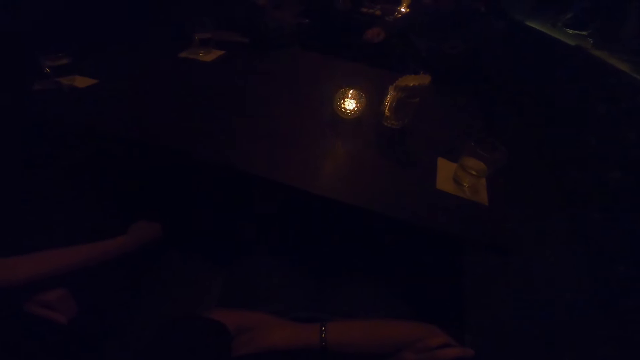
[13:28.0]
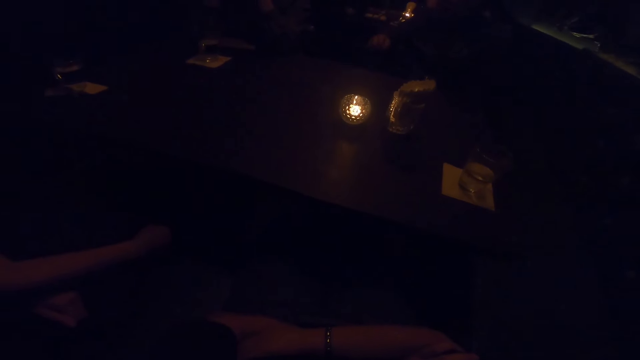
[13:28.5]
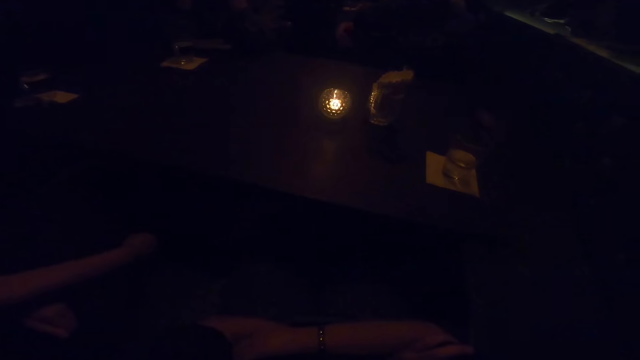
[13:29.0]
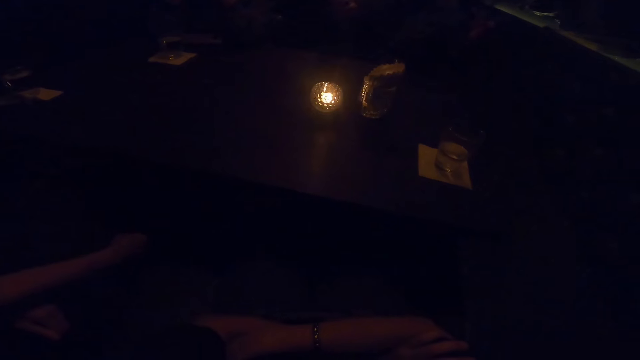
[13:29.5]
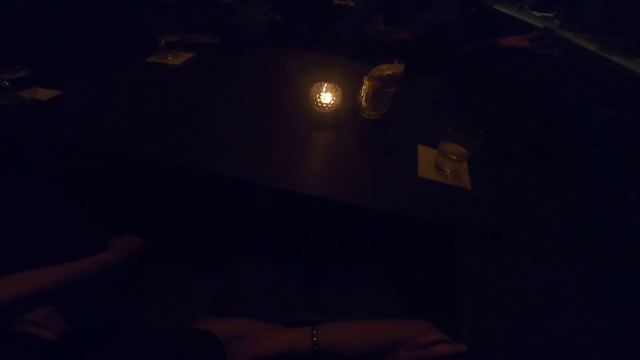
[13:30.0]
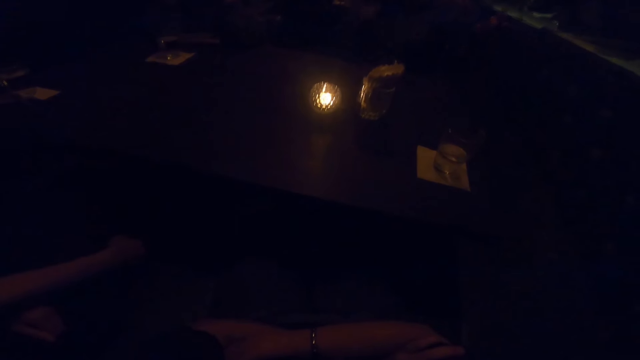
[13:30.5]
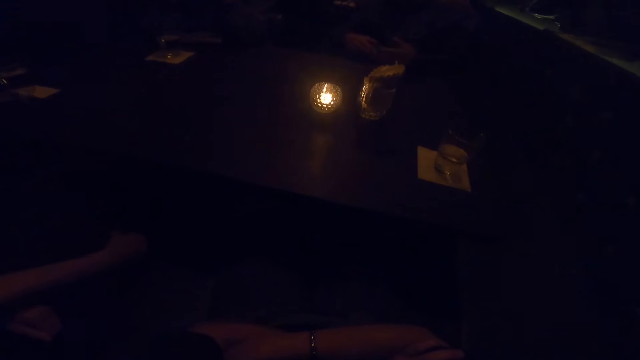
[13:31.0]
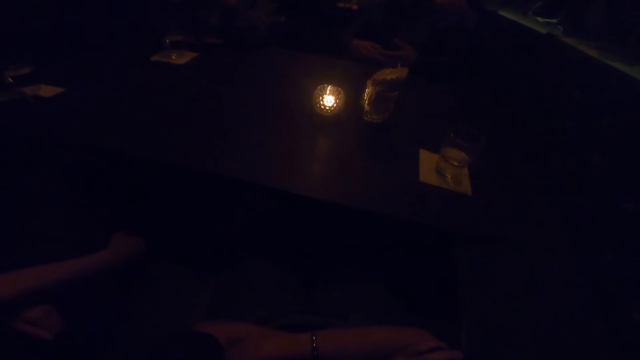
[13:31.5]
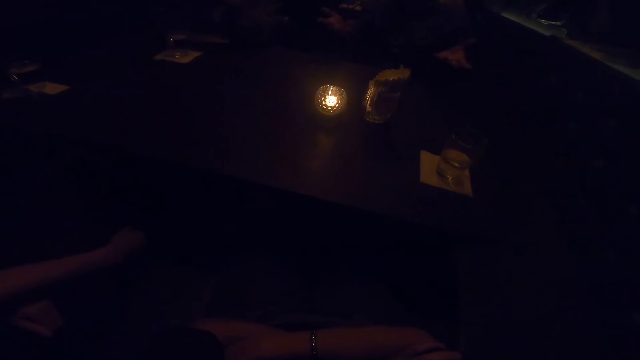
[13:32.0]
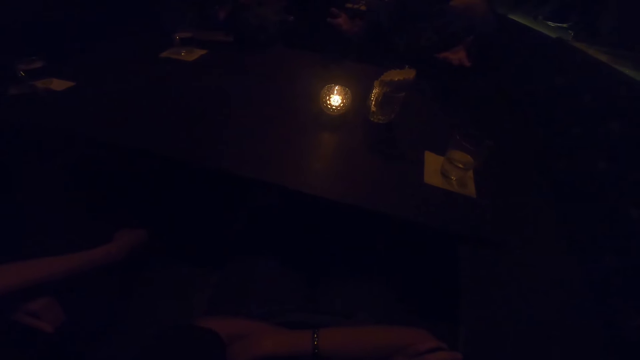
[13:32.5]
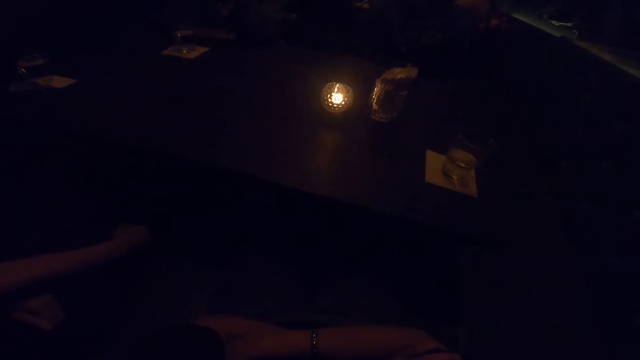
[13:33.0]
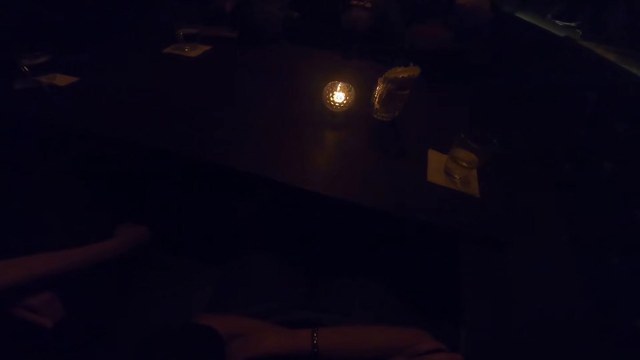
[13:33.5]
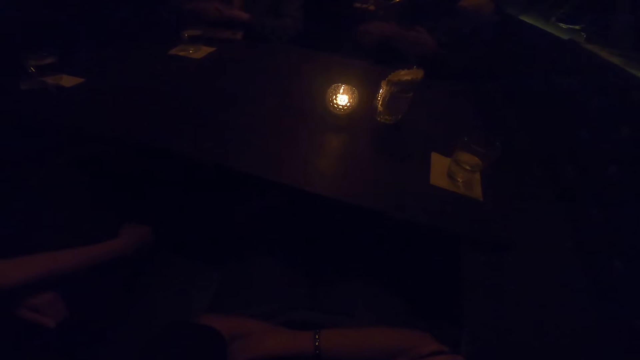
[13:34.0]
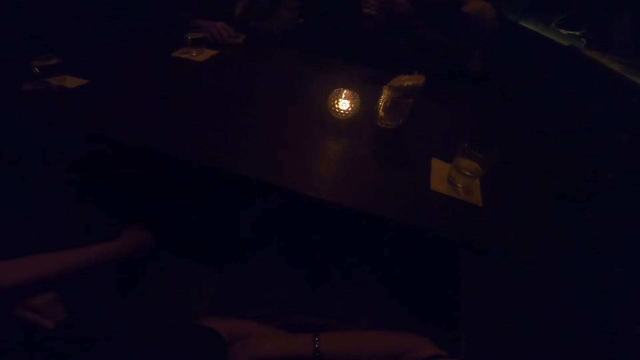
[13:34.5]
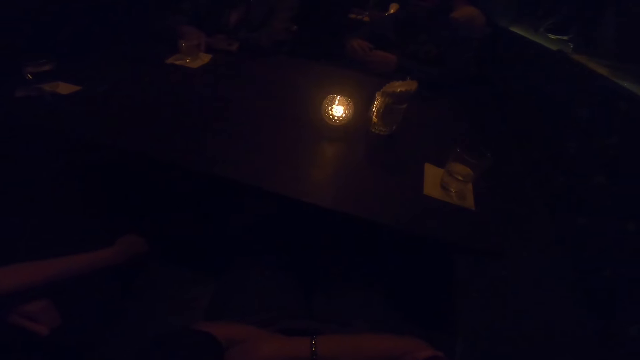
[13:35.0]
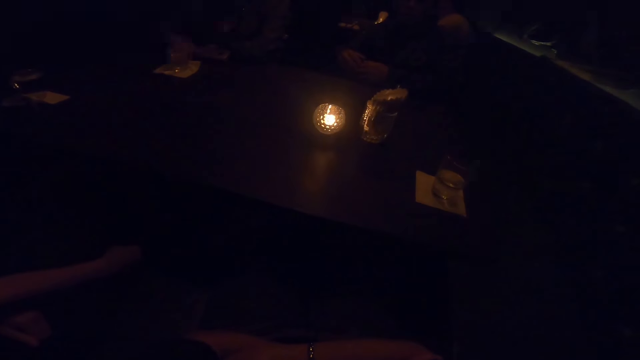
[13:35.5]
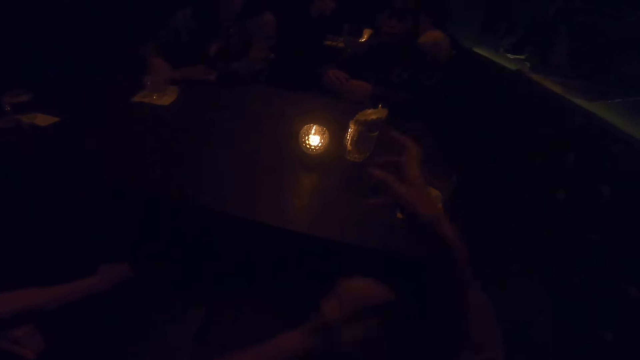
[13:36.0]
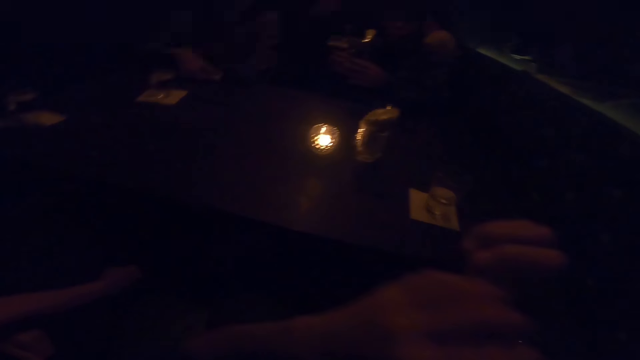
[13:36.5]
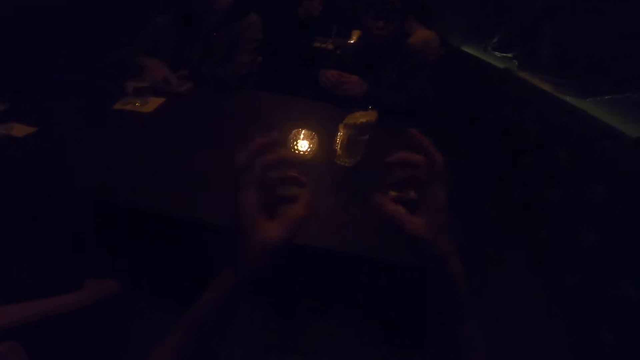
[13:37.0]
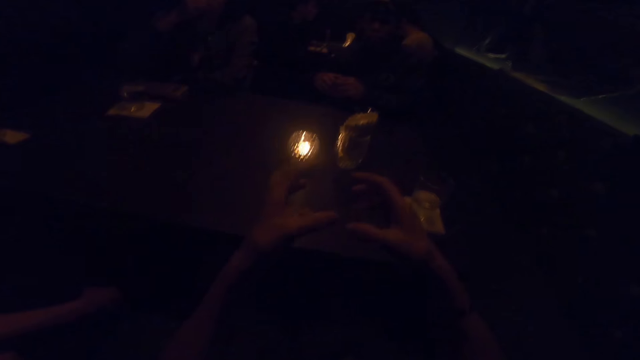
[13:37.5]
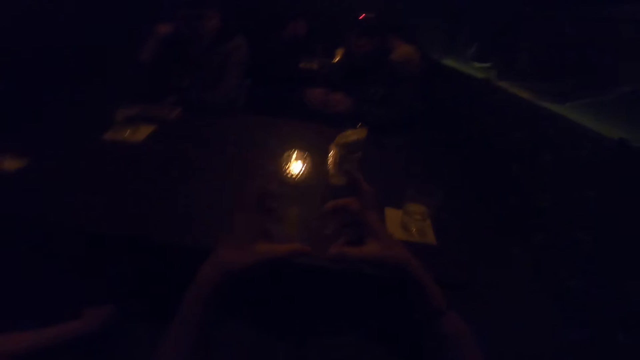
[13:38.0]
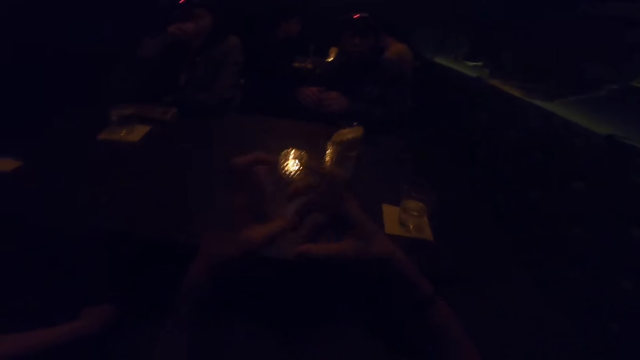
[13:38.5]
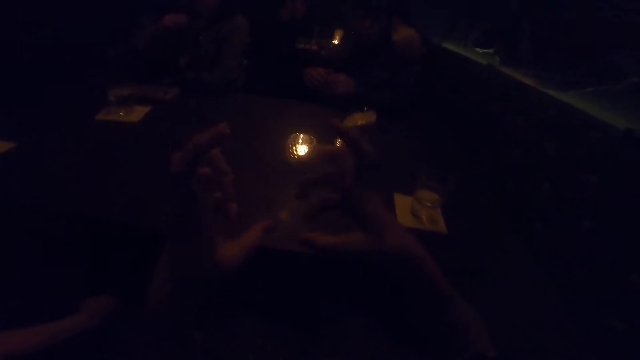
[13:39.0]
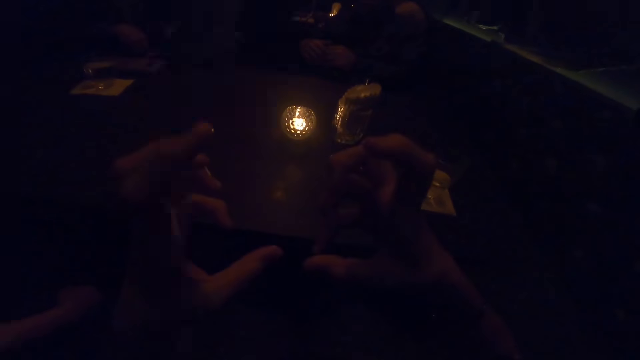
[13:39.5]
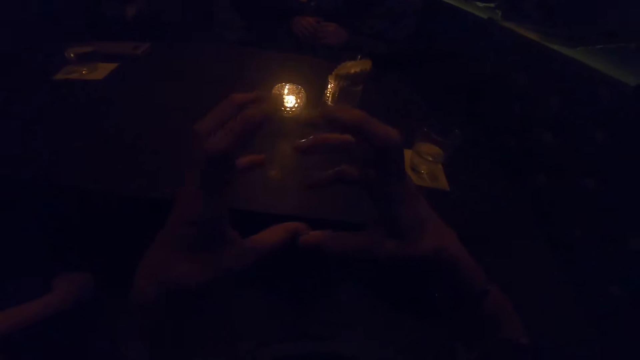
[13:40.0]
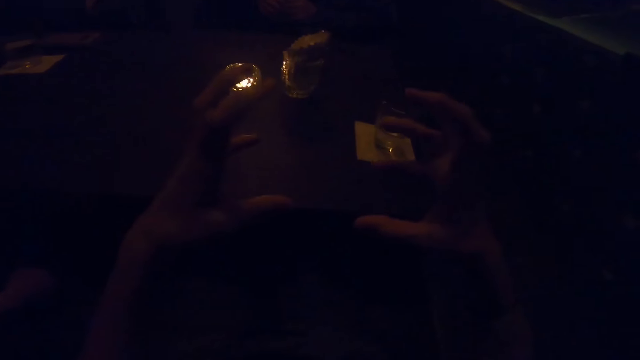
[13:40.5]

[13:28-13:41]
A person sways hands in the air. The camera wearer sways her hands in the air.

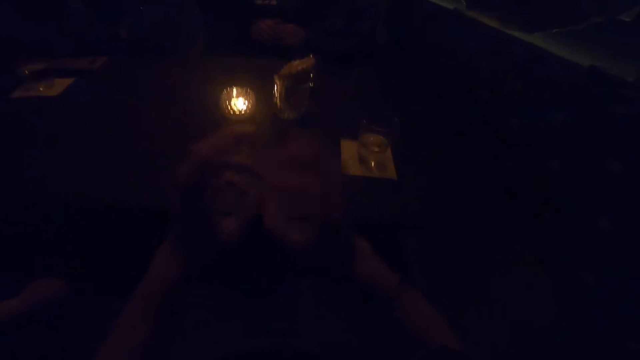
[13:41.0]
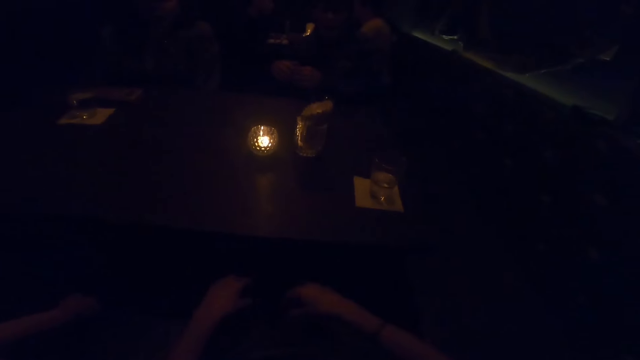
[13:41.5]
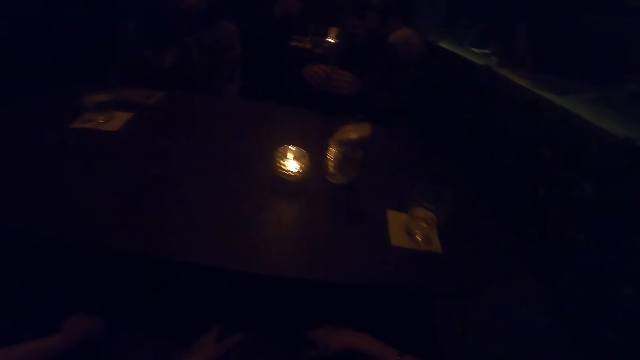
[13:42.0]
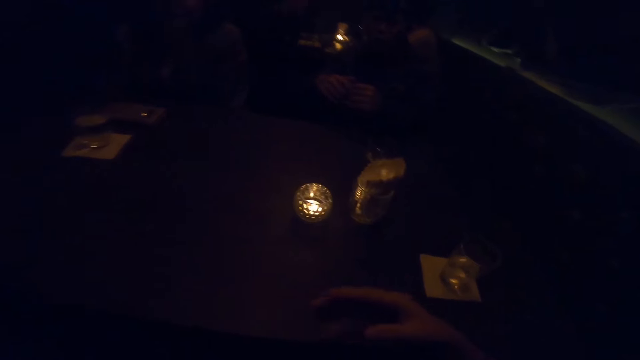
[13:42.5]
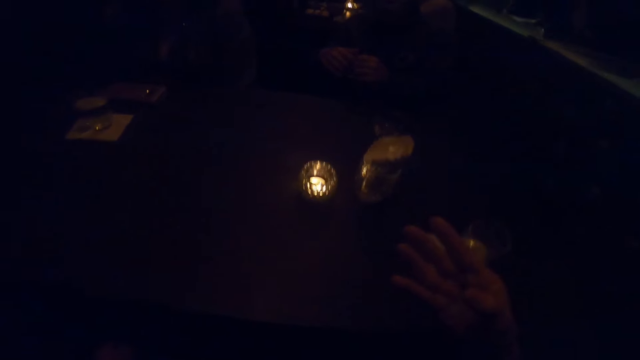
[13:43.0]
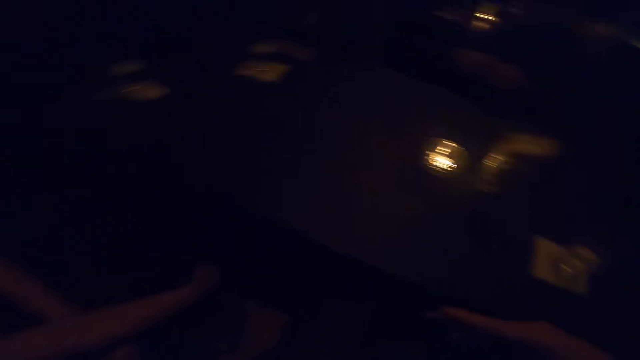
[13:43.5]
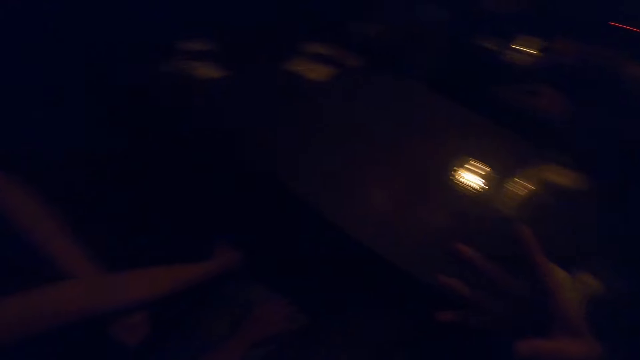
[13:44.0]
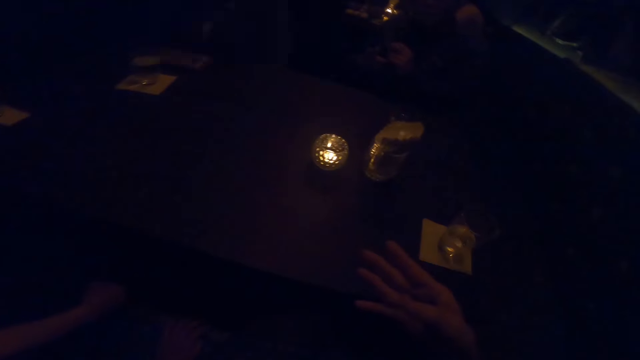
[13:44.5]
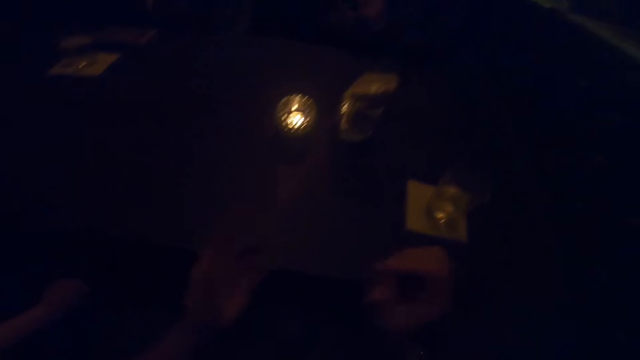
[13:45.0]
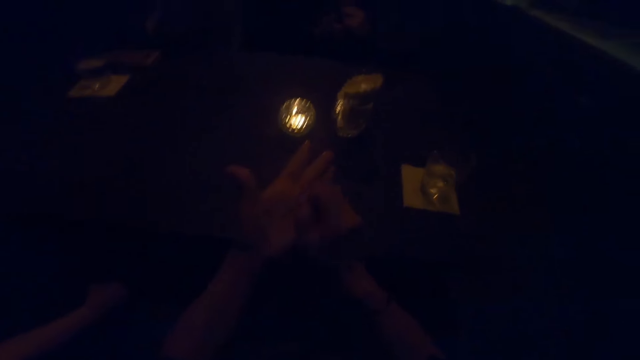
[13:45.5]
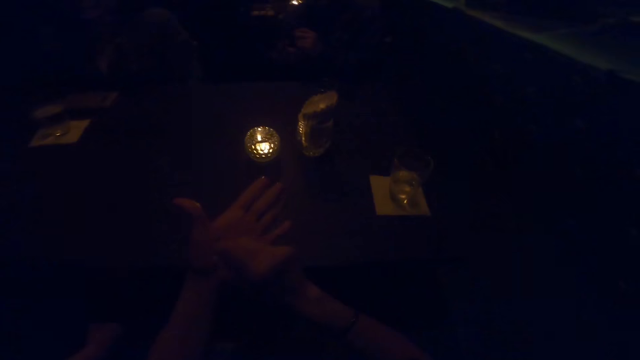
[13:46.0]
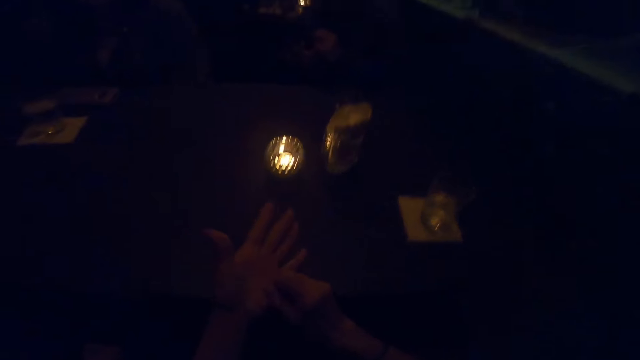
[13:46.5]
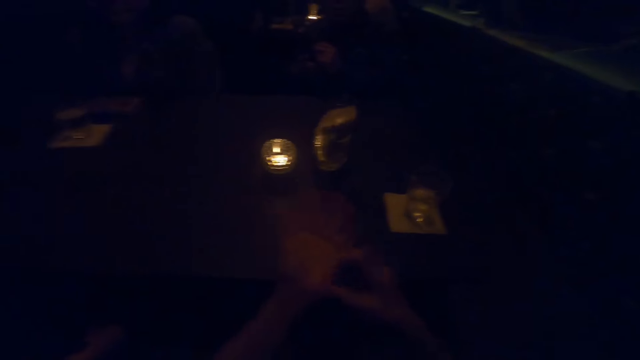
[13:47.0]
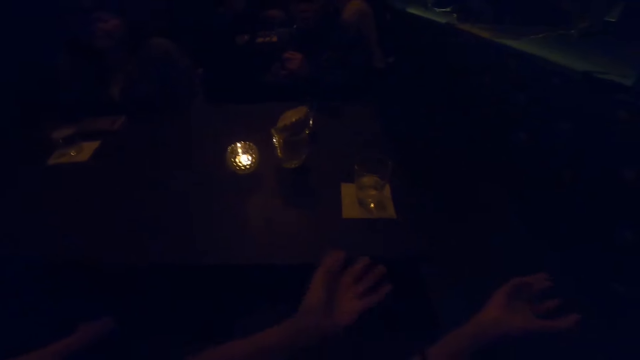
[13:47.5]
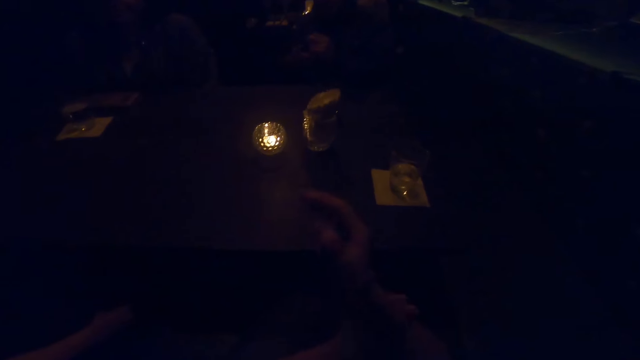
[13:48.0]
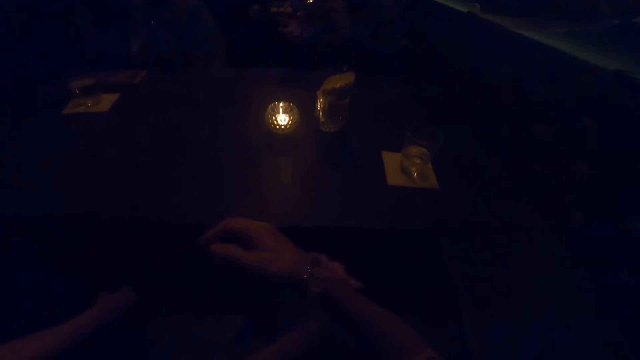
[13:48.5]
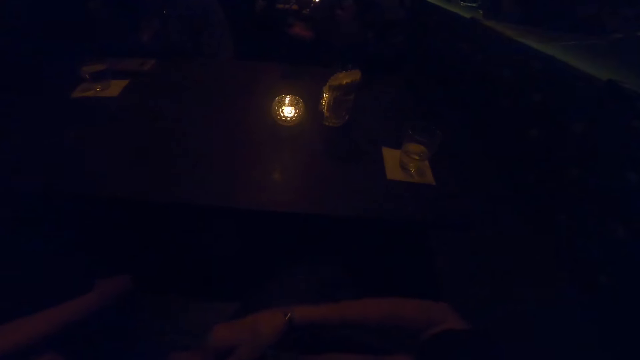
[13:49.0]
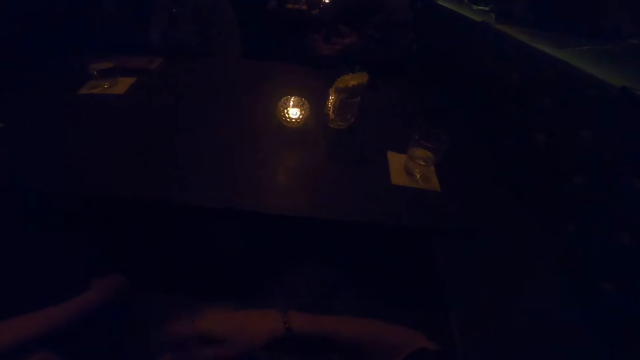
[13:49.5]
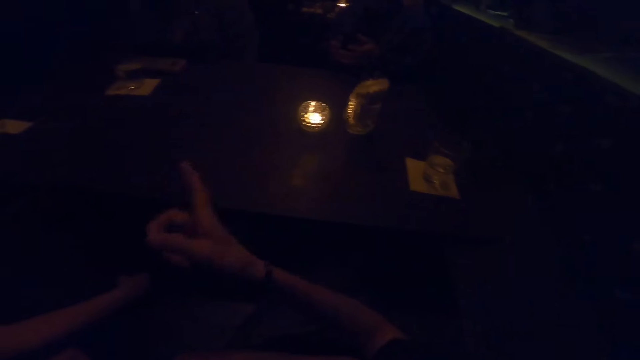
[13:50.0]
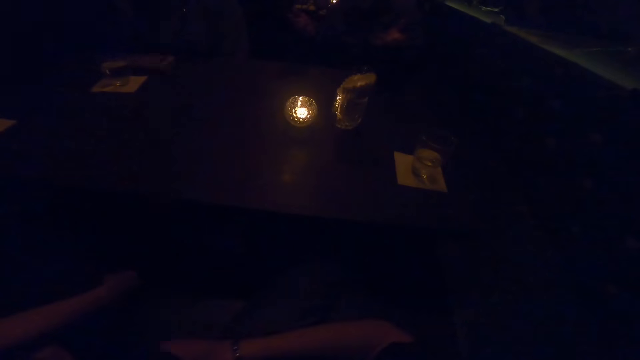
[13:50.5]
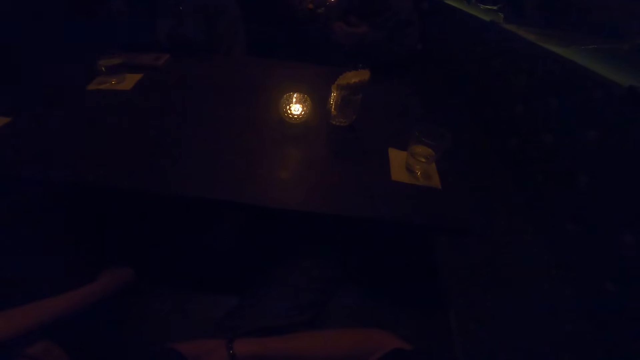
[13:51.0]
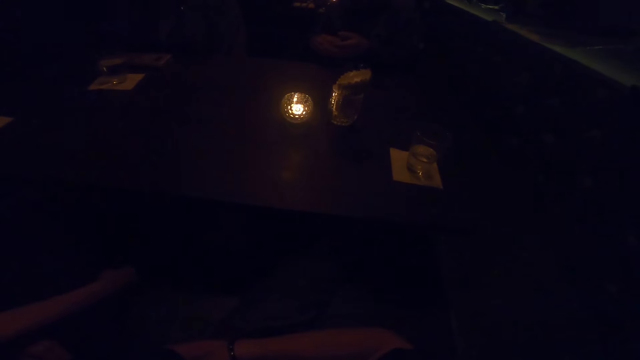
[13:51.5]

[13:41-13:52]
The camera wearer scribbles on the hand. They interact with a man.
